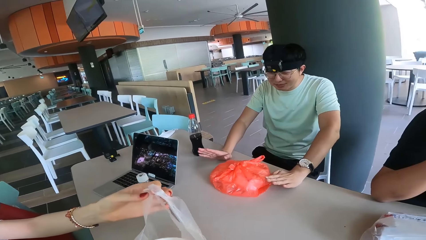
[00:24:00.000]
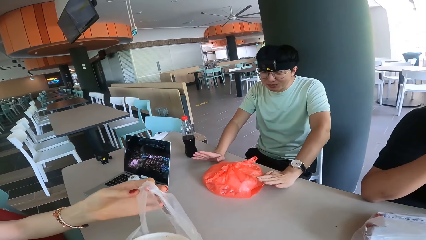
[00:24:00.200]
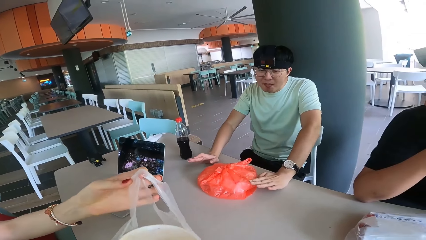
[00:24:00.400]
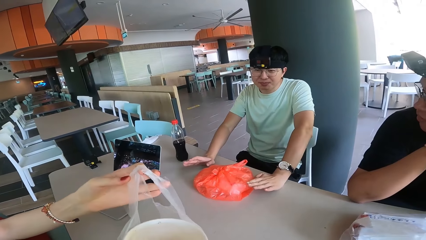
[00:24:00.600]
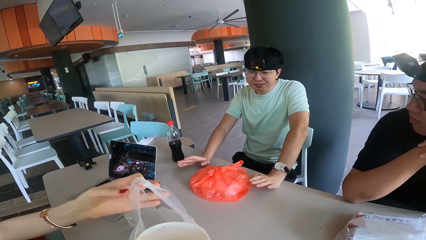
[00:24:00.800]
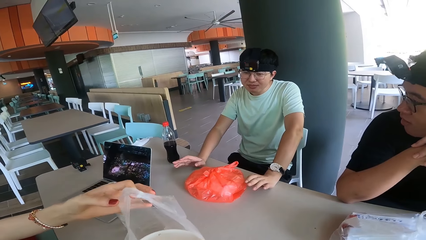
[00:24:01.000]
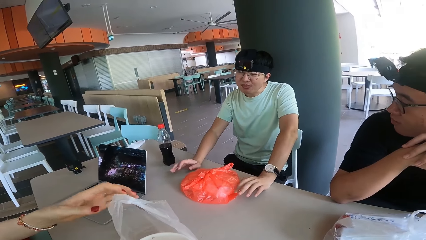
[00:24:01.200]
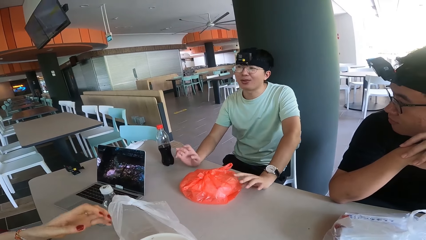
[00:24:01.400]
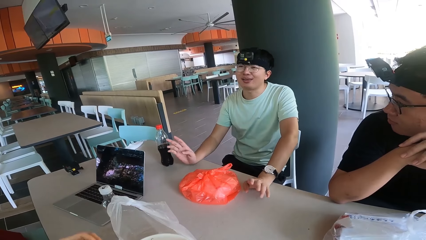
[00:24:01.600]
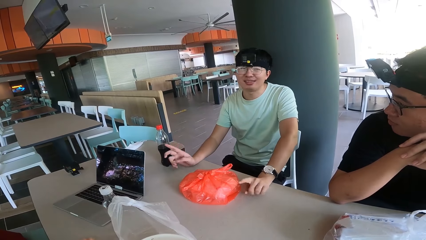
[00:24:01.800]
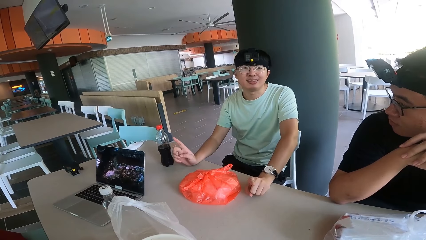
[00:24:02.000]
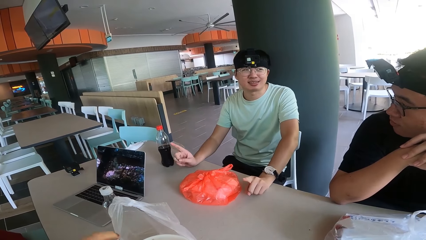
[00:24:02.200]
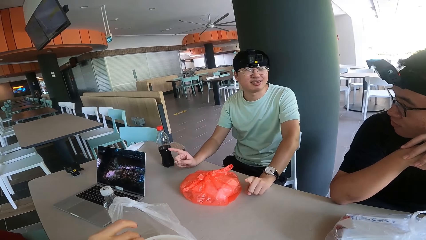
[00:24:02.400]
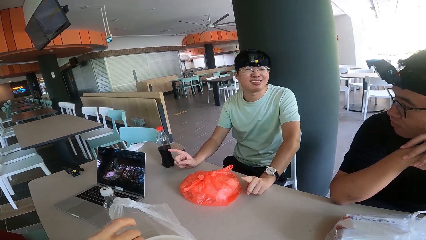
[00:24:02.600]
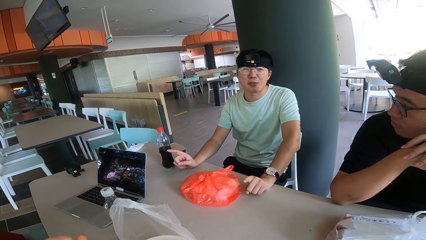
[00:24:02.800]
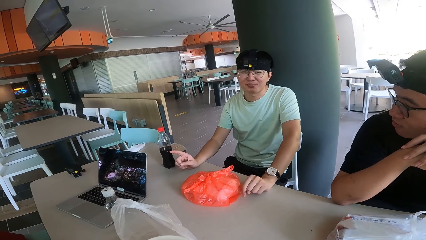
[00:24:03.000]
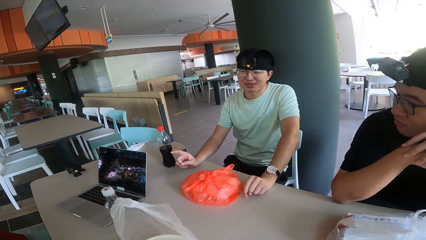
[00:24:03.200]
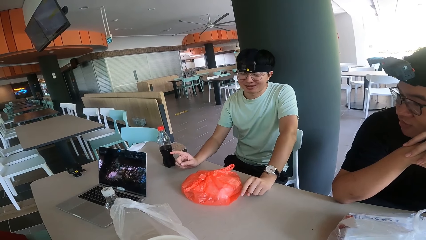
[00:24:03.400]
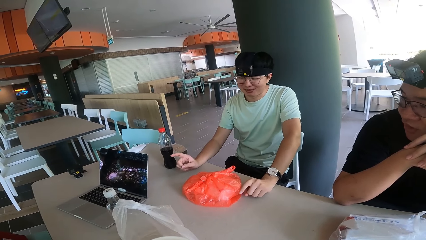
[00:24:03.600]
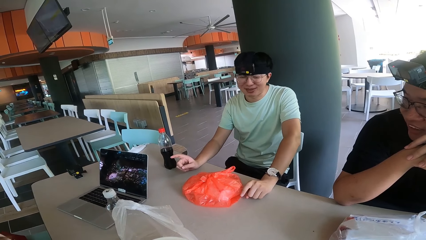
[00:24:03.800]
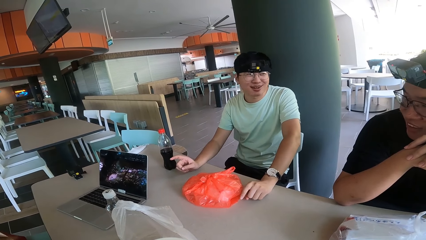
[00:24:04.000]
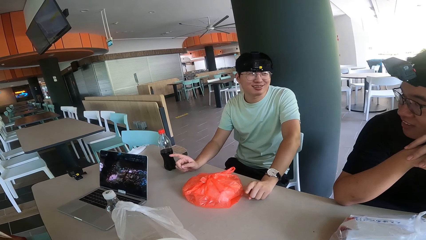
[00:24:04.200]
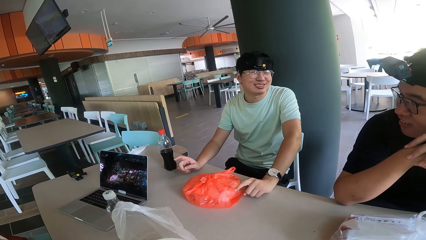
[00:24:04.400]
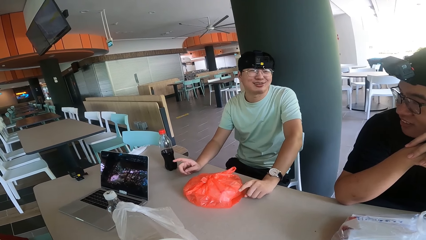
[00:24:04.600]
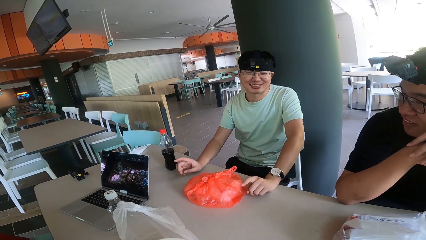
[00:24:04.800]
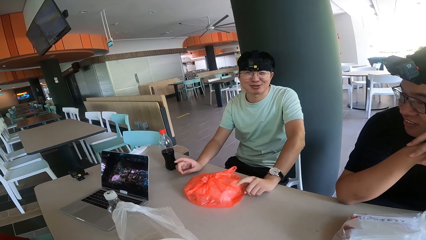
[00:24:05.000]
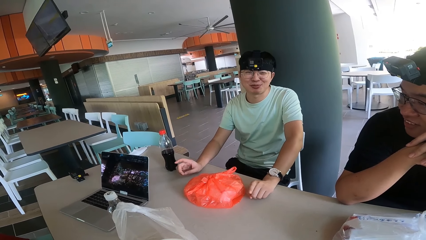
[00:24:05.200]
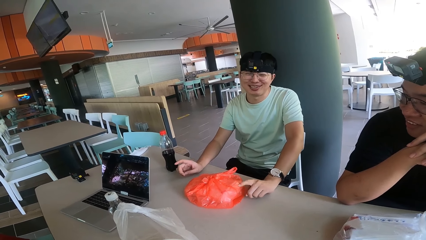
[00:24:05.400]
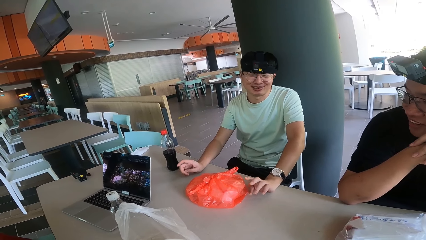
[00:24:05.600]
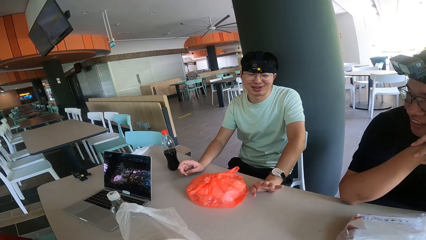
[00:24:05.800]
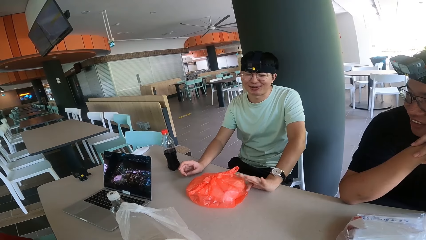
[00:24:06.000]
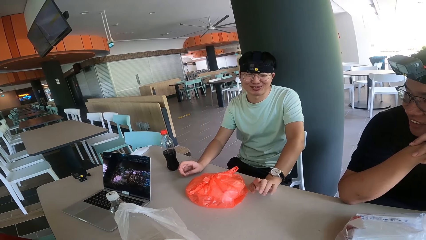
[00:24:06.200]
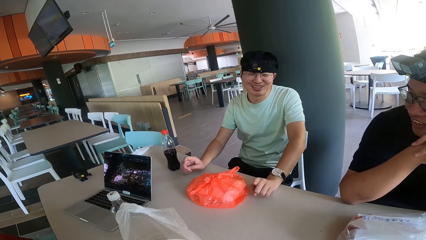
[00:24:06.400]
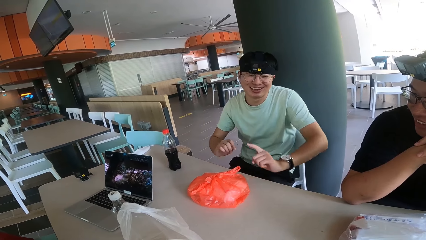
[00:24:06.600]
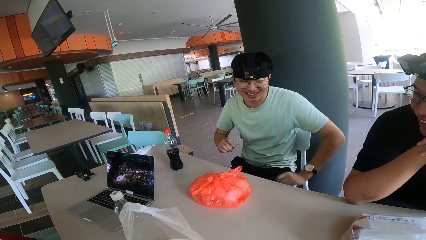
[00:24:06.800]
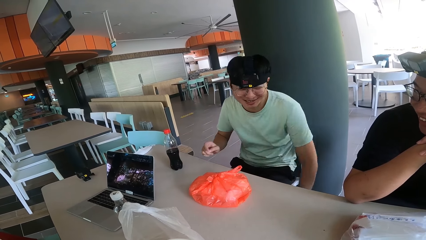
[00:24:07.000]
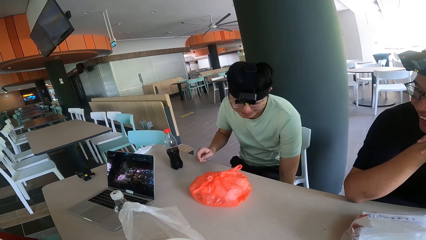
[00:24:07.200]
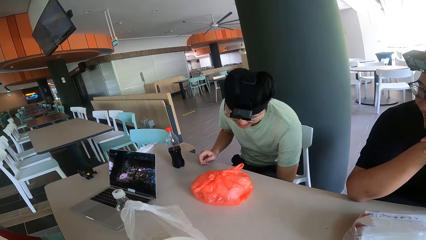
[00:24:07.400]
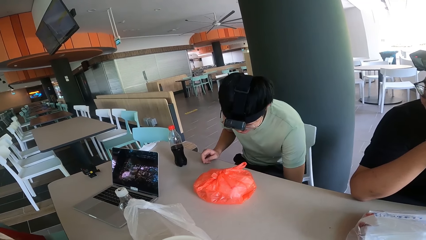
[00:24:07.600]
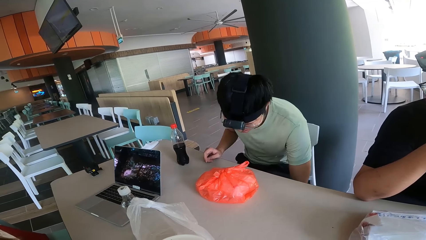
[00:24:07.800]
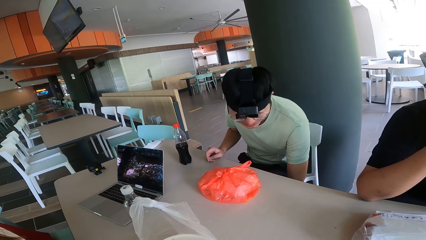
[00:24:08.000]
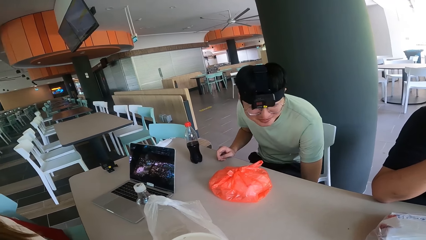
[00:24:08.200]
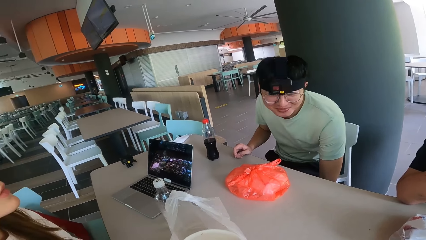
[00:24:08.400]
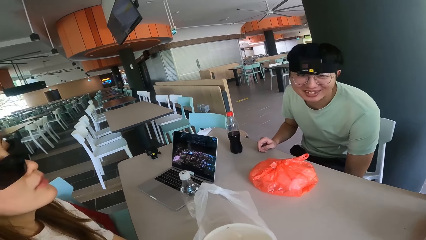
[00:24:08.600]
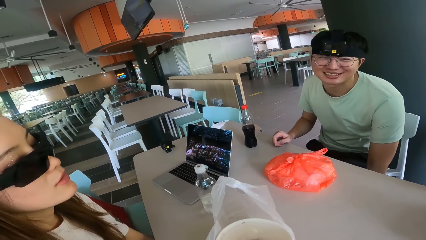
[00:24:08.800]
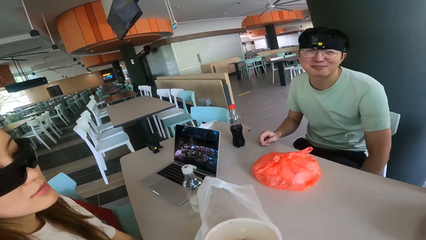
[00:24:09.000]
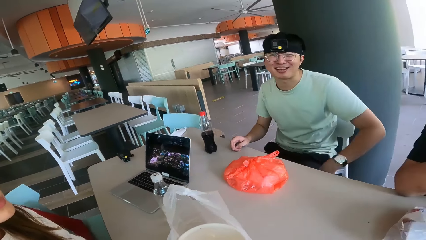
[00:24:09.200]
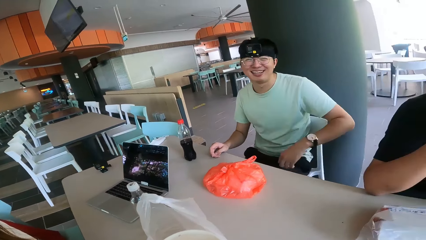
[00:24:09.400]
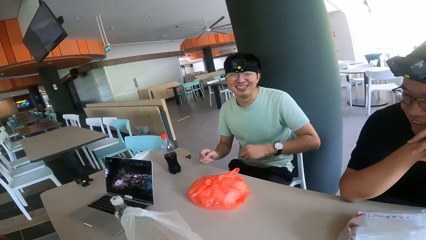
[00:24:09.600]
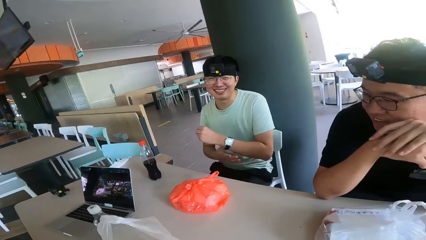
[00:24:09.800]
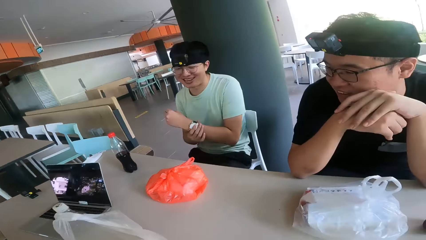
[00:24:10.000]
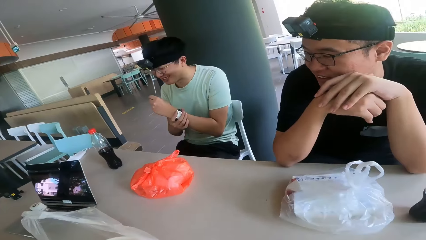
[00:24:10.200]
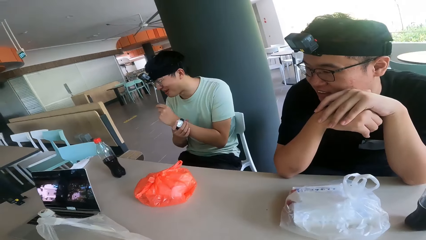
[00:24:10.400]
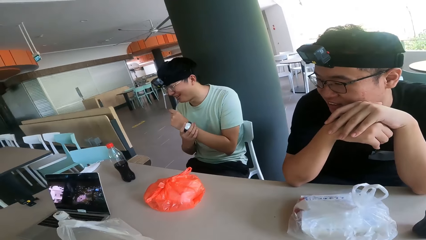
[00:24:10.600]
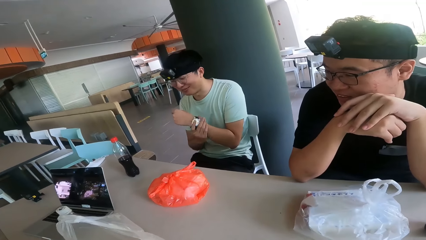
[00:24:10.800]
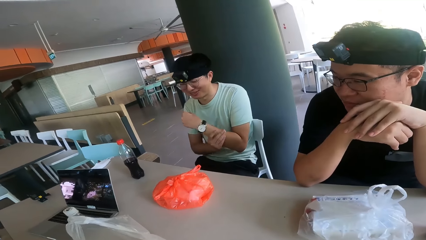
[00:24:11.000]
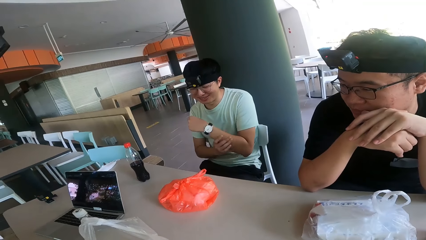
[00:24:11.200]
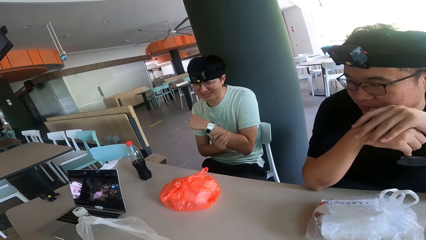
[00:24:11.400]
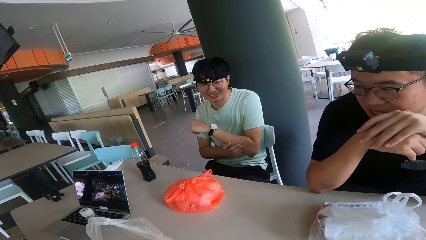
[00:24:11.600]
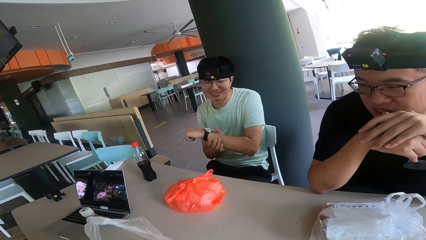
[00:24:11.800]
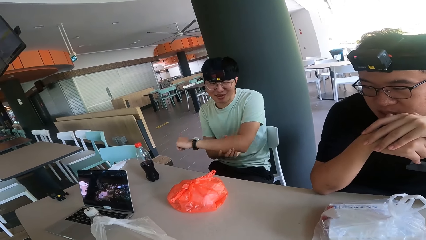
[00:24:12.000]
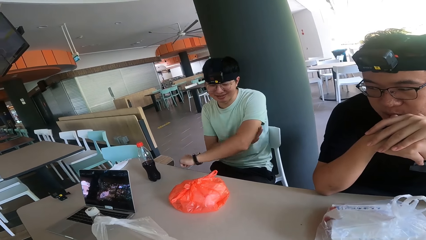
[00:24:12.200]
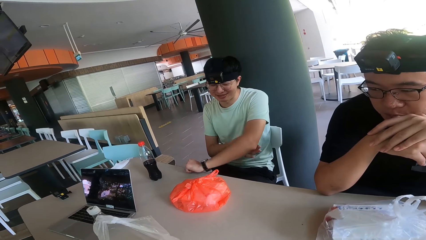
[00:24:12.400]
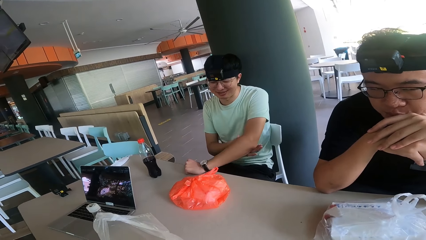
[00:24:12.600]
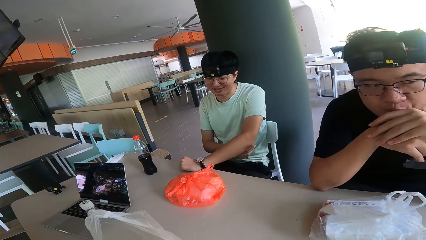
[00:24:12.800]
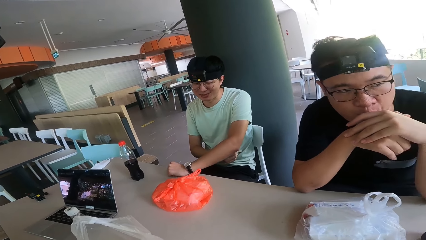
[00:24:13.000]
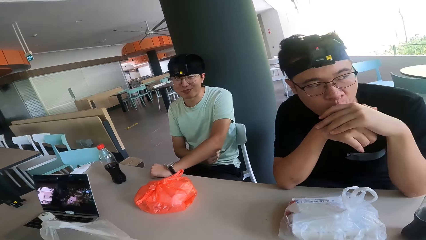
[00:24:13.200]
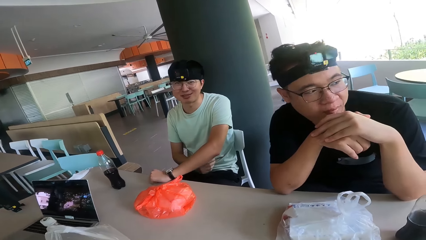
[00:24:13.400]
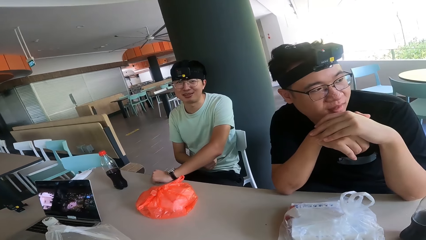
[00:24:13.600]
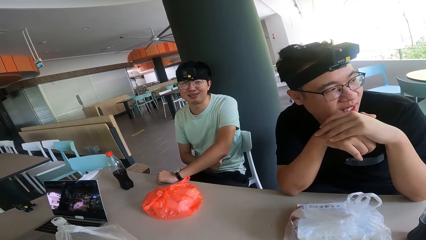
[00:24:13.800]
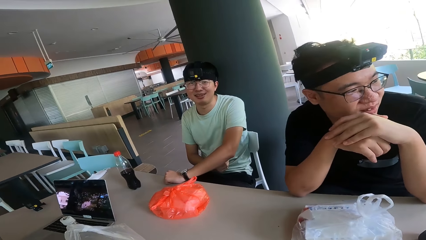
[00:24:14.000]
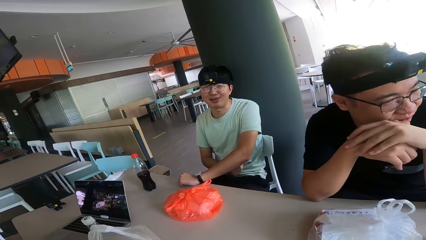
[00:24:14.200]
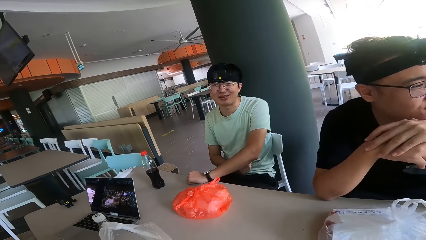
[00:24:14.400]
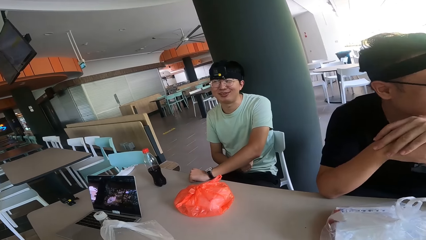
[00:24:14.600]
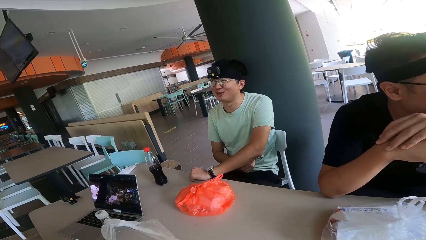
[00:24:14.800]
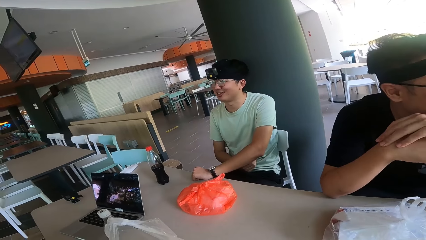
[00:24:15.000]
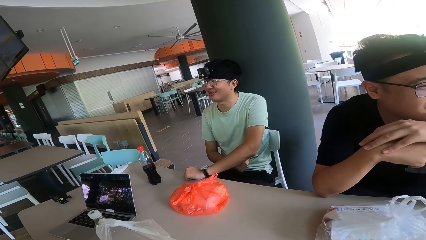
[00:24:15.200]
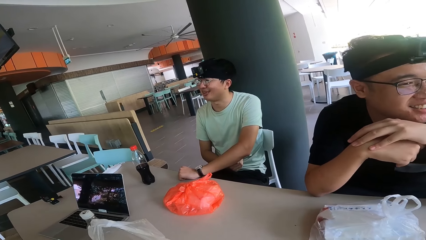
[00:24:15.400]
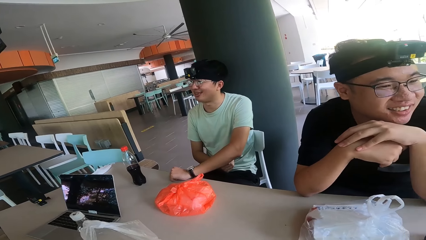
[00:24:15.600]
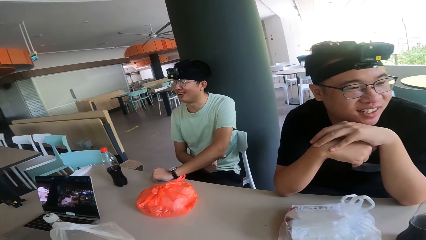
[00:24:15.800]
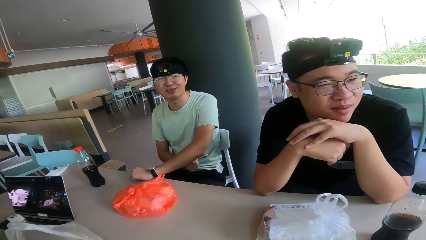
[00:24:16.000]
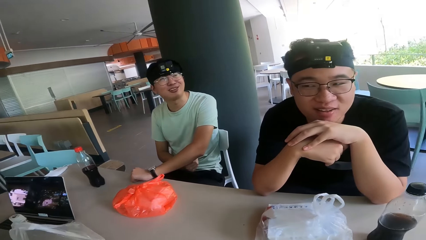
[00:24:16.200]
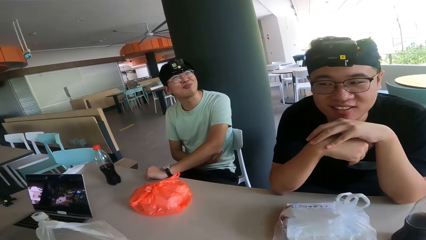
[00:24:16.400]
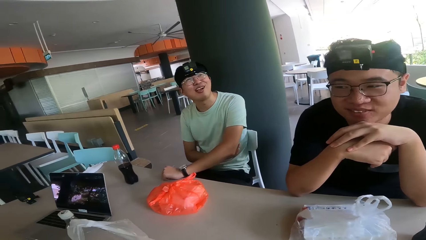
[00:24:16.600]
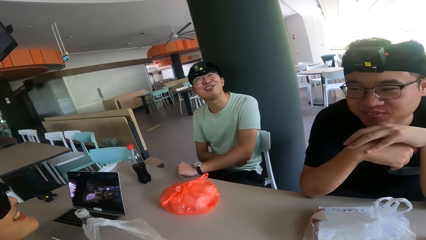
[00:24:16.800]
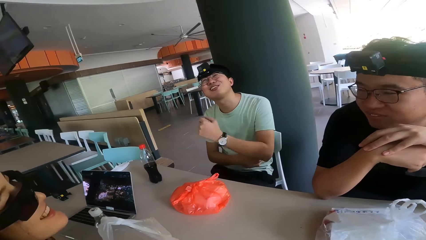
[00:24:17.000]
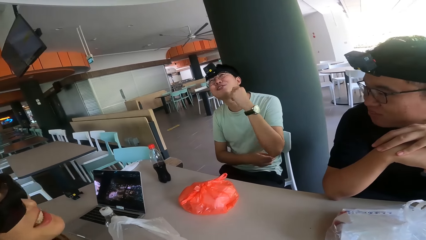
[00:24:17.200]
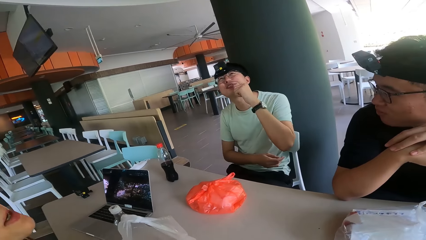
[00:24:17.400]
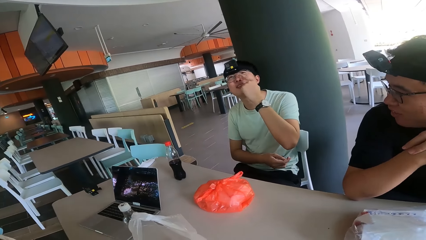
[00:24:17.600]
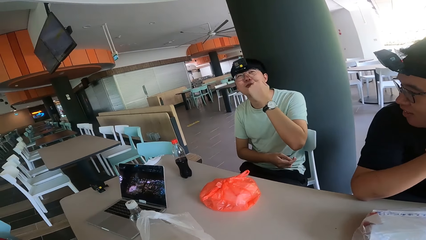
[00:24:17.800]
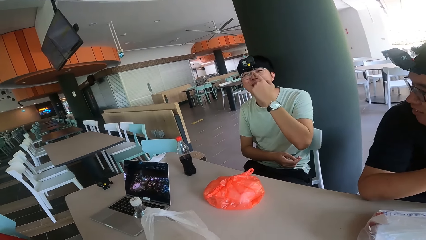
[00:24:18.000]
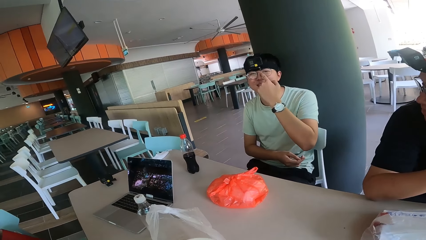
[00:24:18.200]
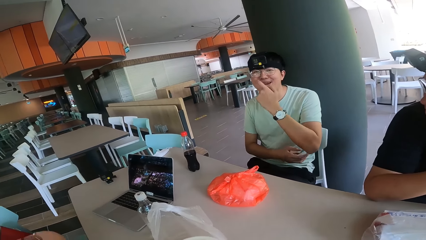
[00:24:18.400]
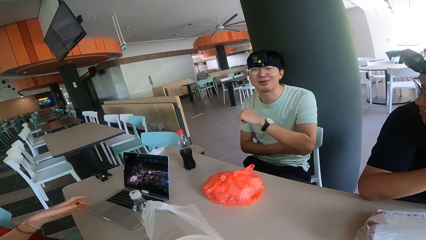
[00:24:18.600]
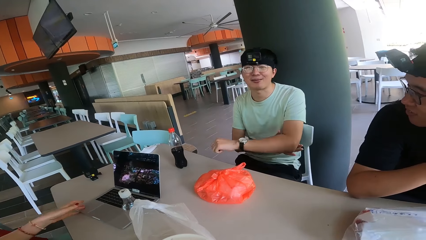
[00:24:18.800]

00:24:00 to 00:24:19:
A lady holds the paper bag. A man talks to the camera wearer, another person and the lady. The camera wearer looks at the man. The man holds the watch. The camera wearer looks at another person.
